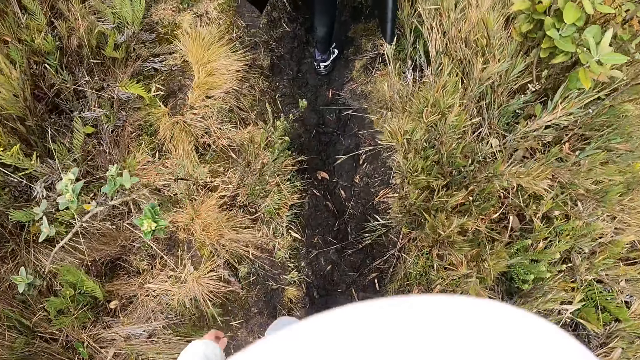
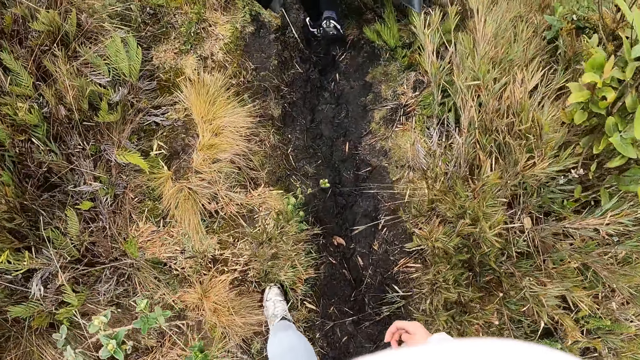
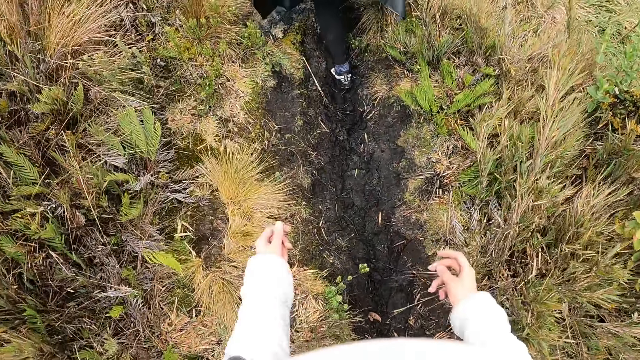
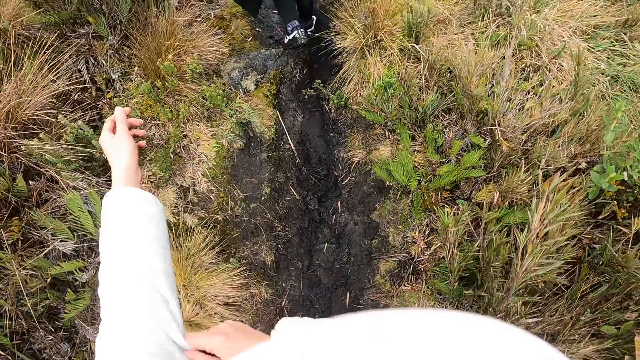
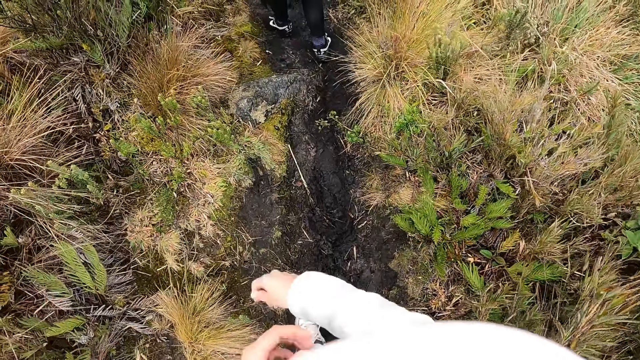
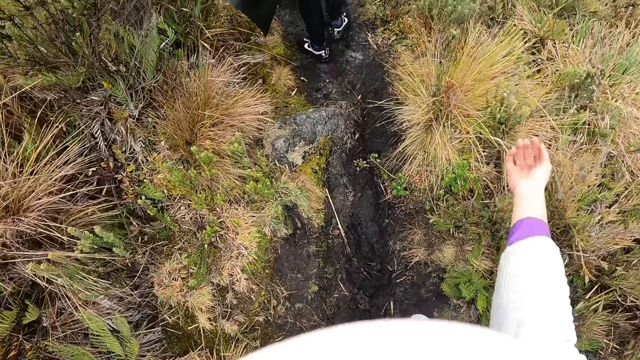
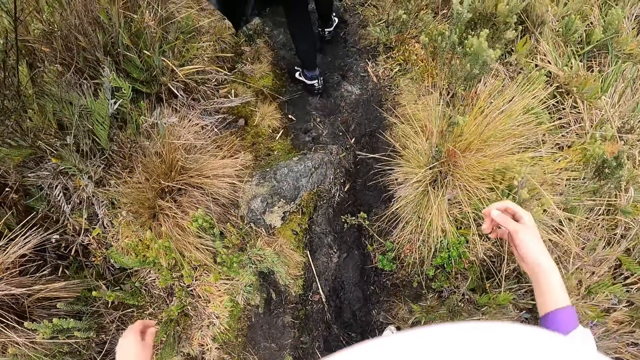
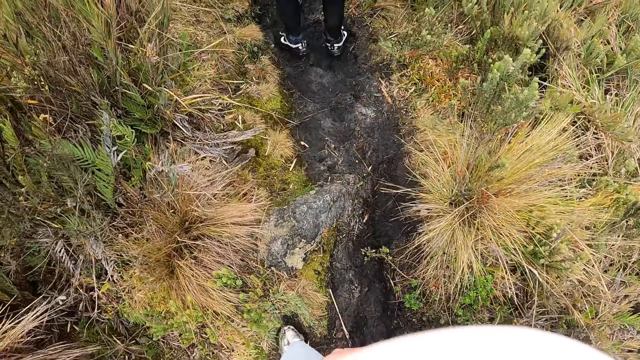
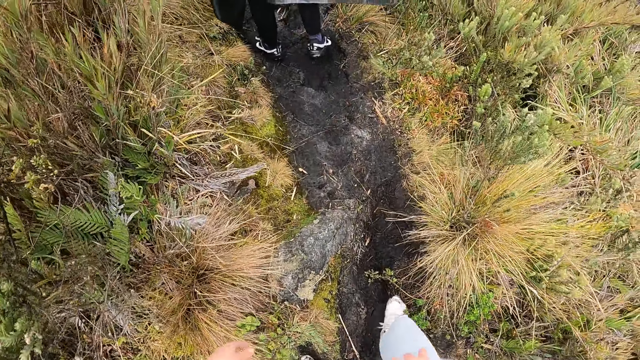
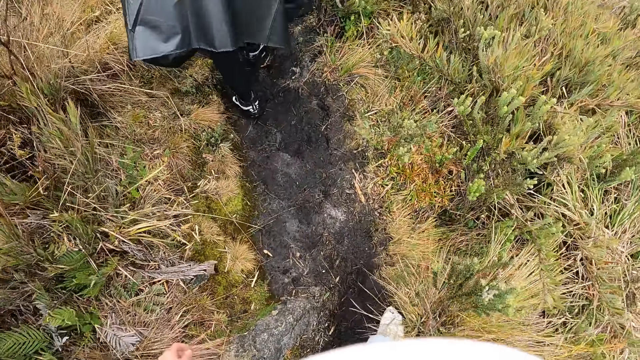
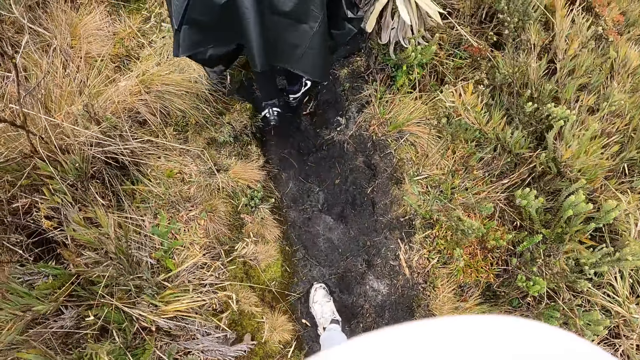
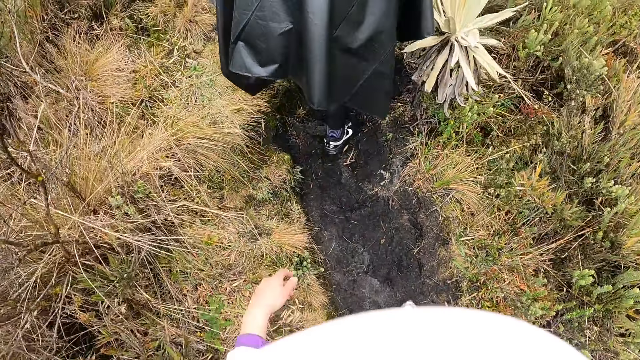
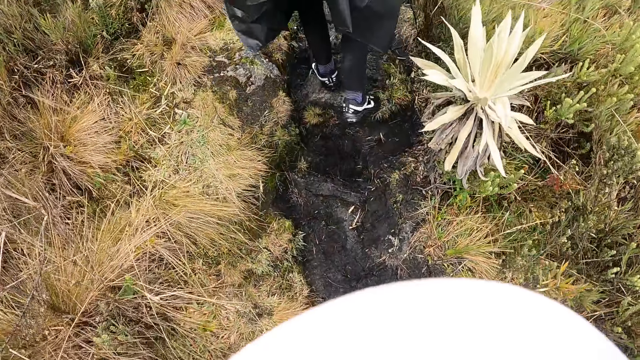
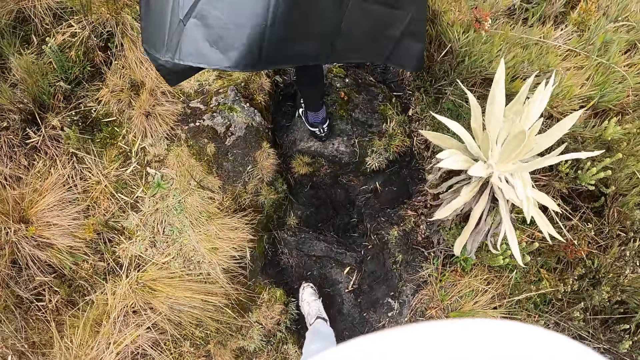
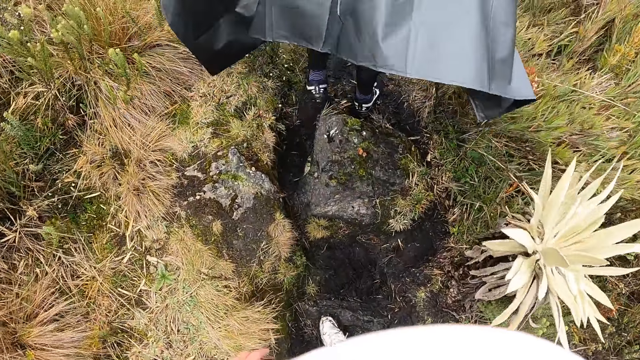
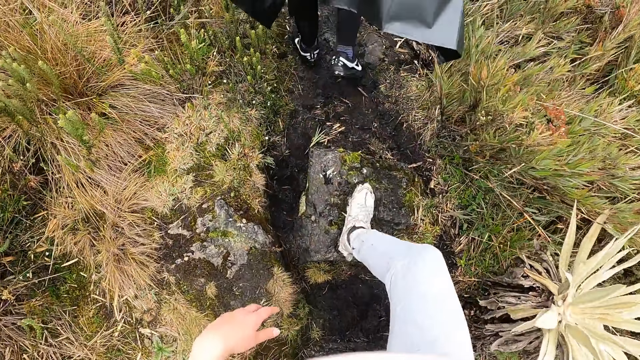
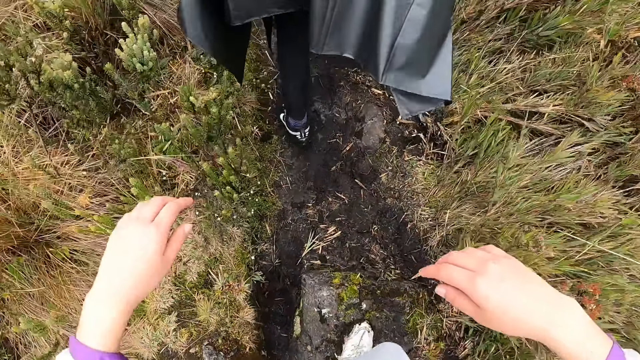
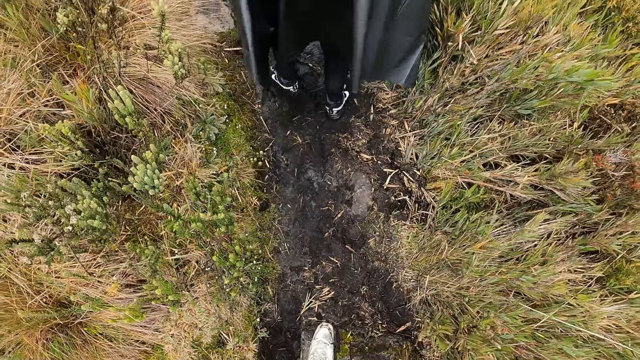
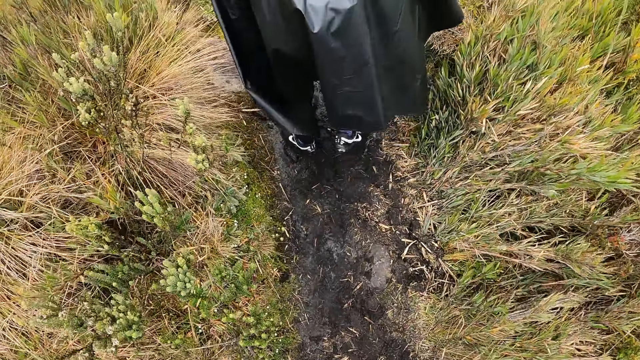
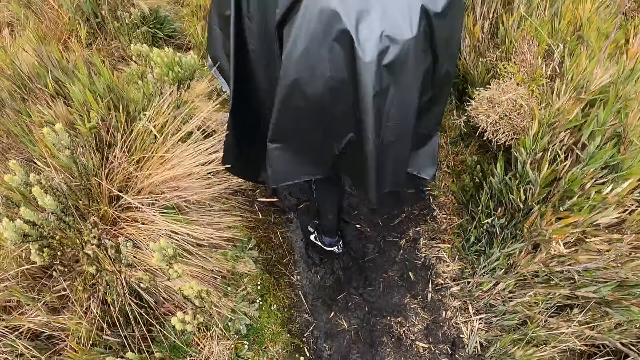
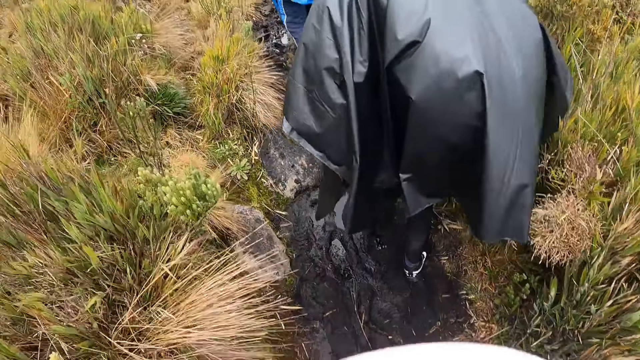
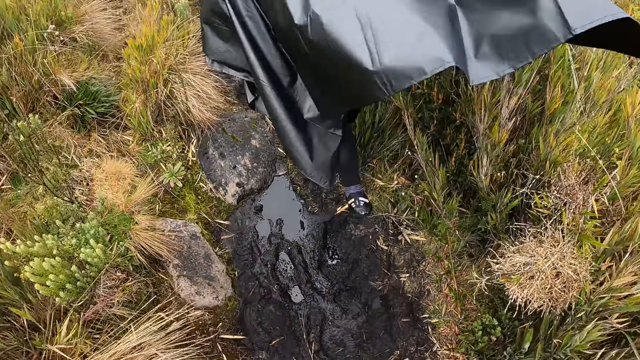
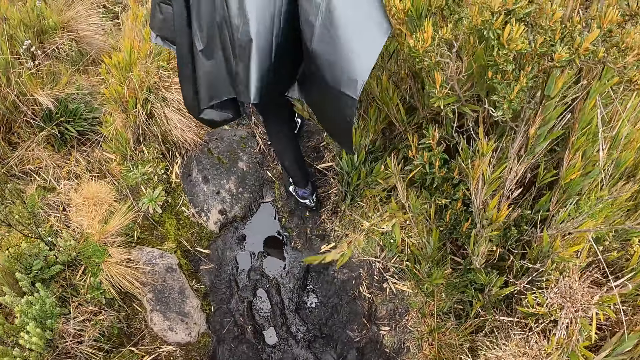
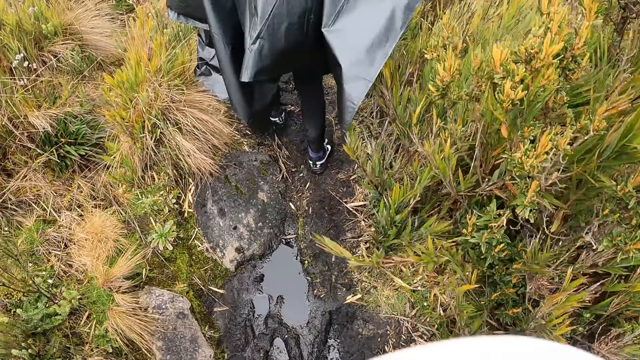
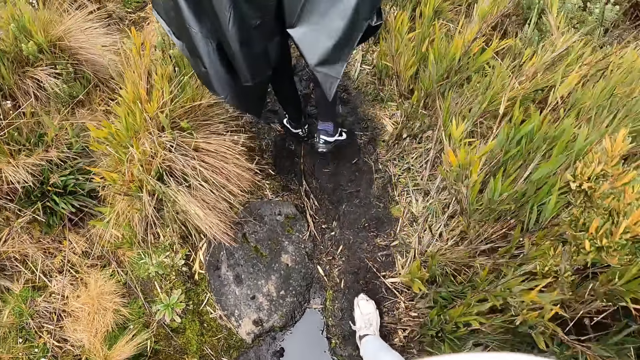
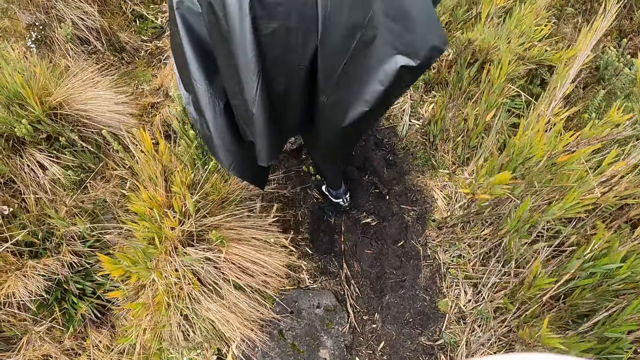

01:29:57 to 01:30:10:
The camera wearer pulls her left sleeve with her right hand. She pulls her right sleeve with her left hand. She climbs on a stone.

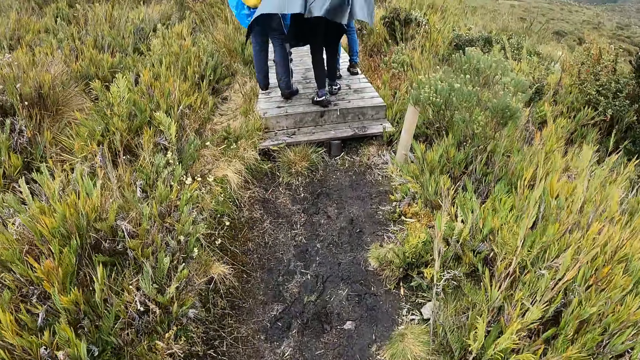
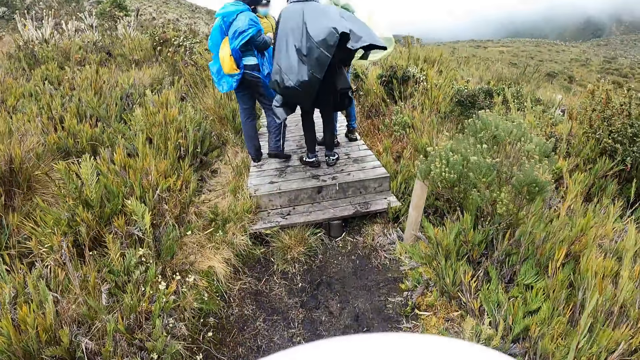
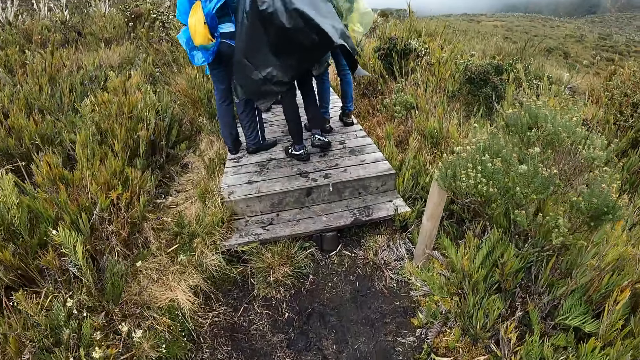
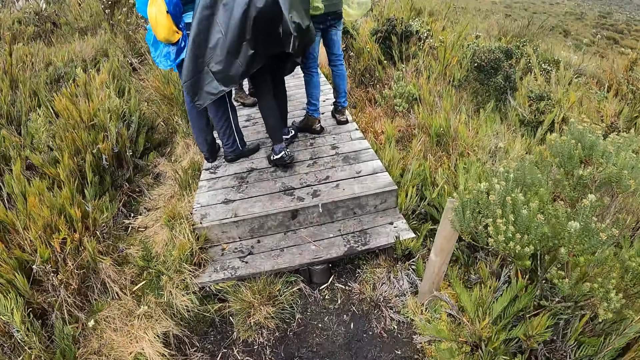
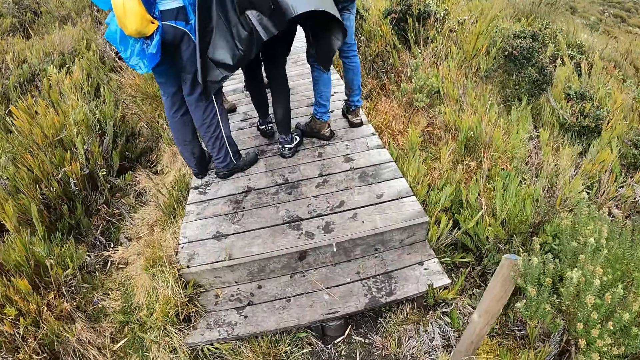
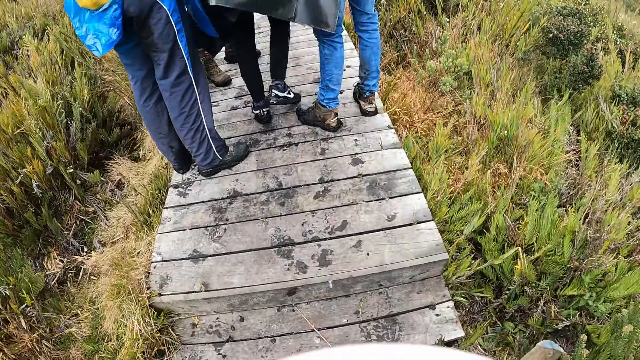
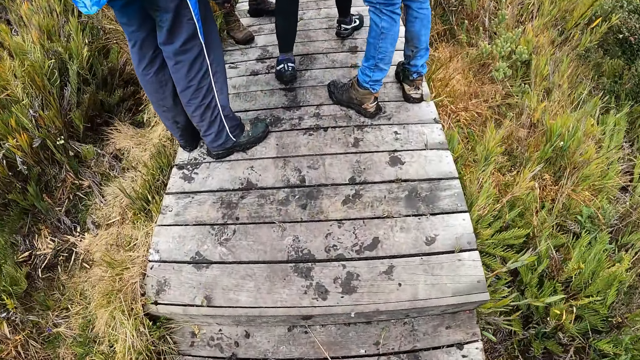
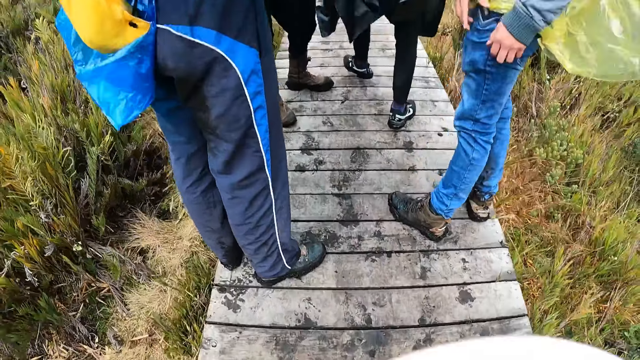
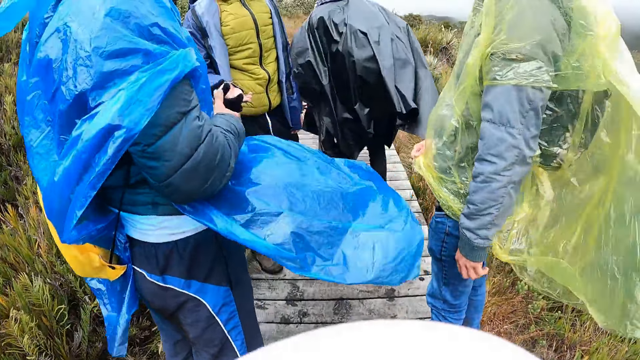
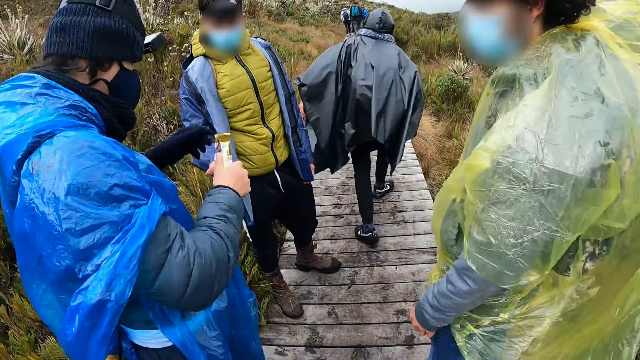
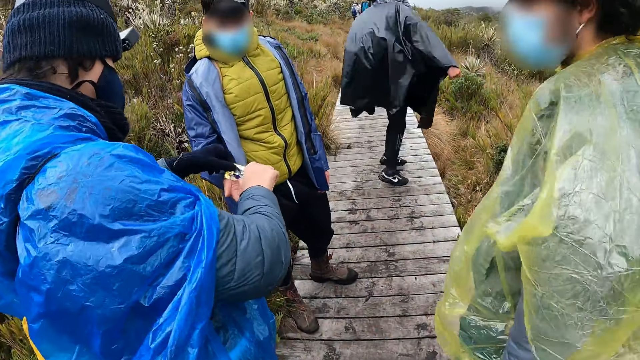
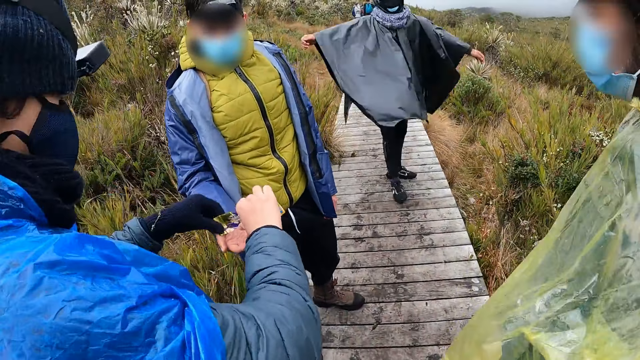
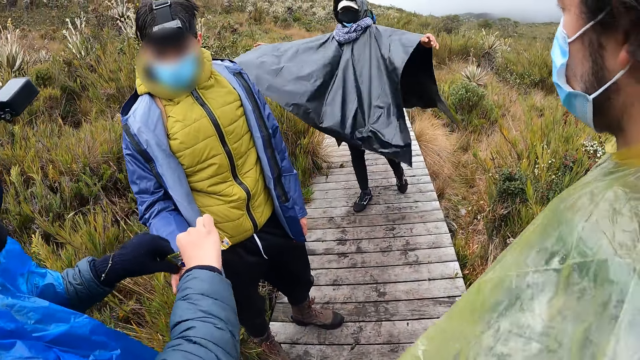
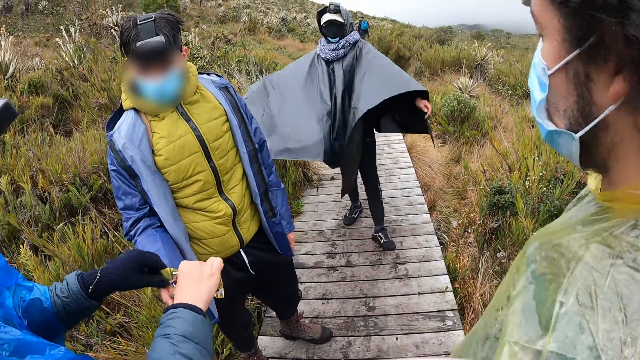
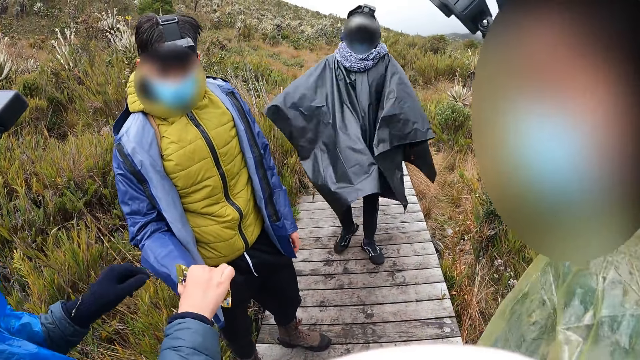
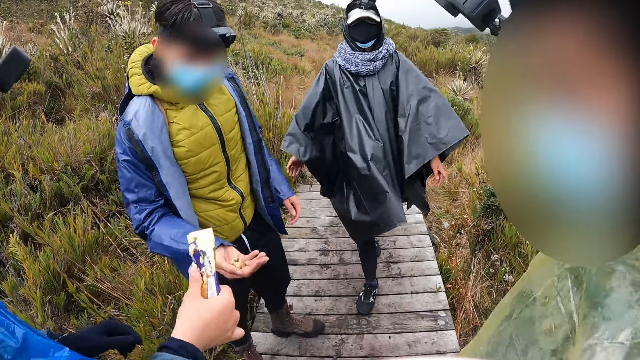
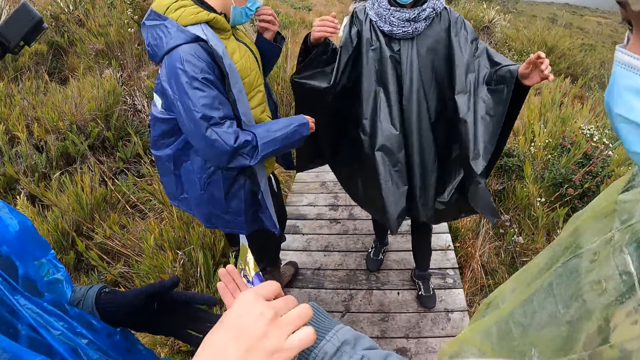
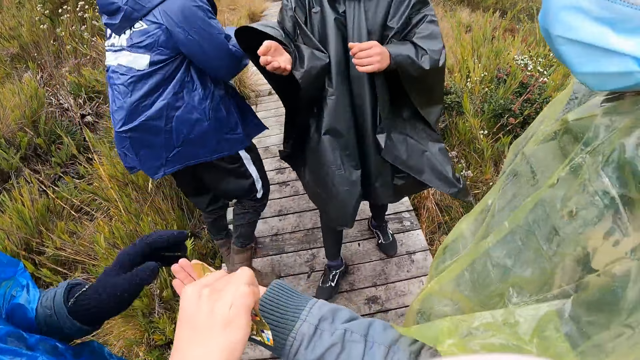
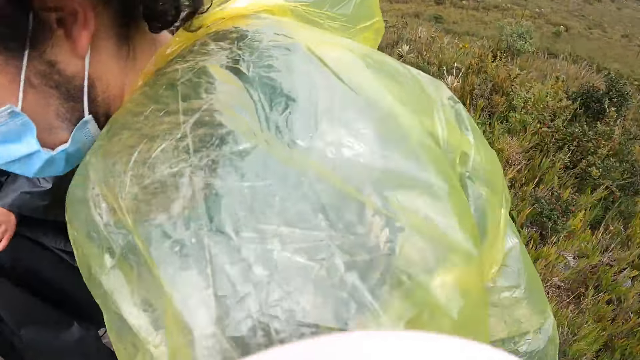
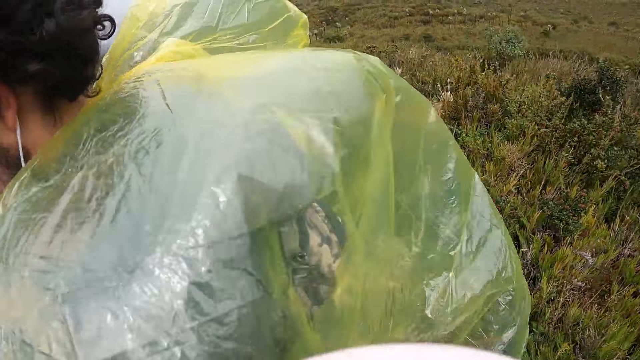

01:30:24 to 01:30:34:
A man walks up a wooden path on the hill. The camera wearer walks up the wooden path on the hill. They interact with a second man. The first man jumps on the wooden path on the hill. The second man puts some groundnut from a pack in his right hand on the right hand of a third man. The camera wearer interacts with the first man. The second man puts some groundnut from the pack in his right hand on the left hand of a fourth man. The third man walks up the wooden path on the hill.
